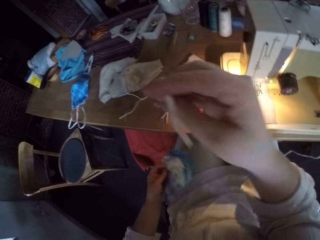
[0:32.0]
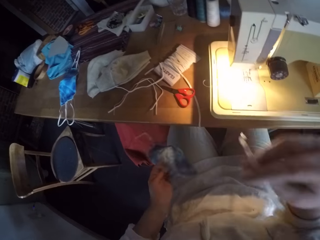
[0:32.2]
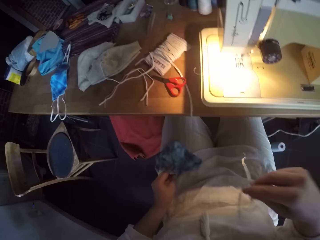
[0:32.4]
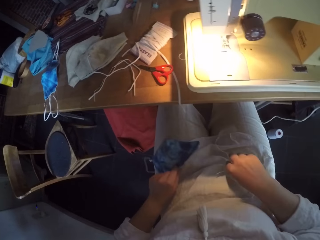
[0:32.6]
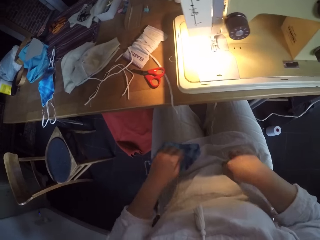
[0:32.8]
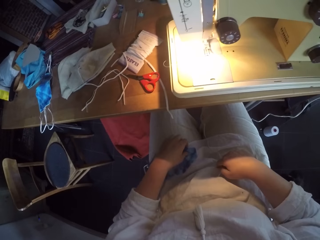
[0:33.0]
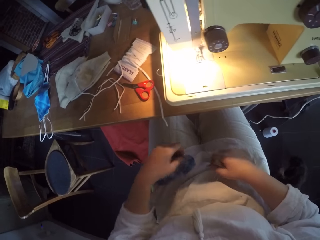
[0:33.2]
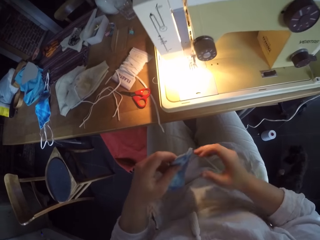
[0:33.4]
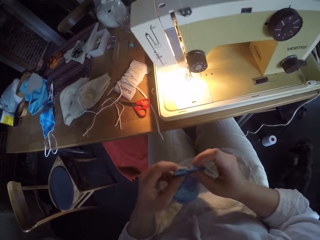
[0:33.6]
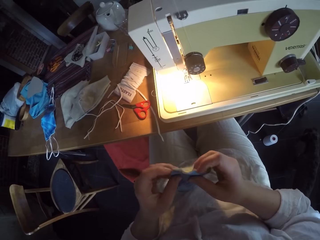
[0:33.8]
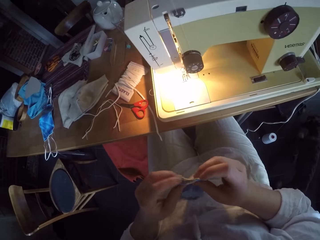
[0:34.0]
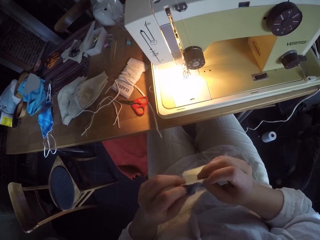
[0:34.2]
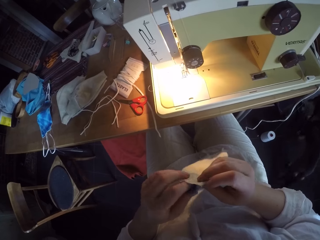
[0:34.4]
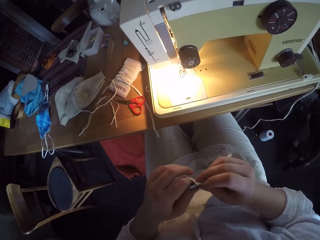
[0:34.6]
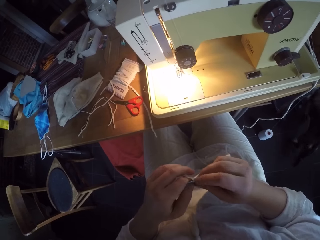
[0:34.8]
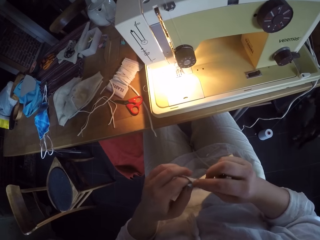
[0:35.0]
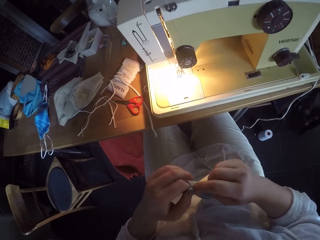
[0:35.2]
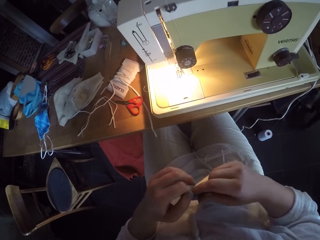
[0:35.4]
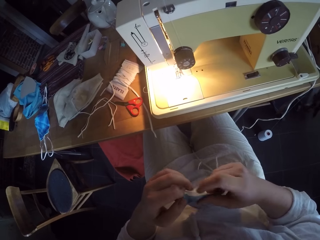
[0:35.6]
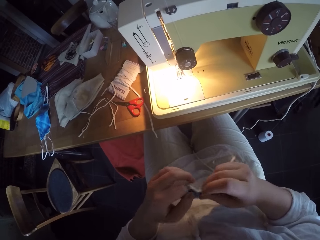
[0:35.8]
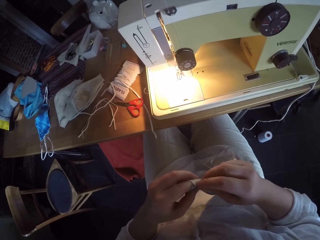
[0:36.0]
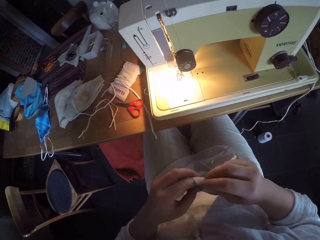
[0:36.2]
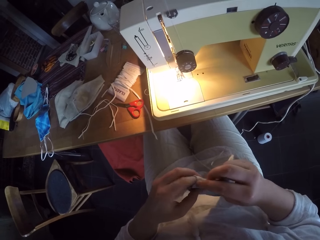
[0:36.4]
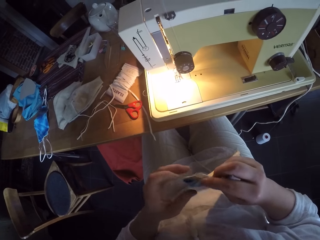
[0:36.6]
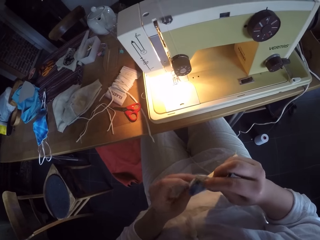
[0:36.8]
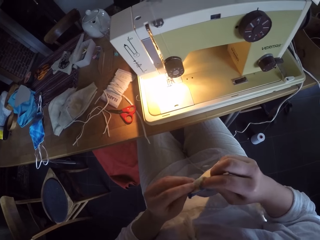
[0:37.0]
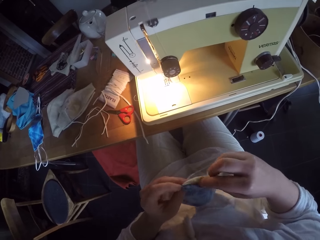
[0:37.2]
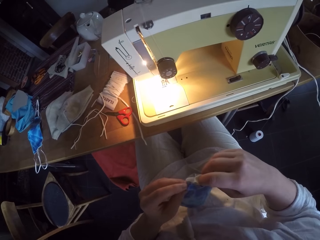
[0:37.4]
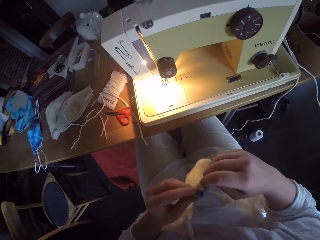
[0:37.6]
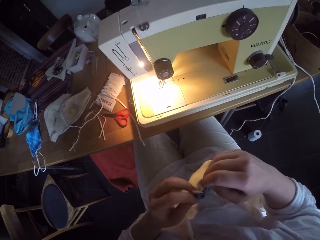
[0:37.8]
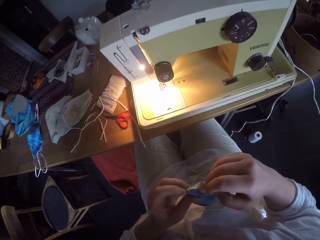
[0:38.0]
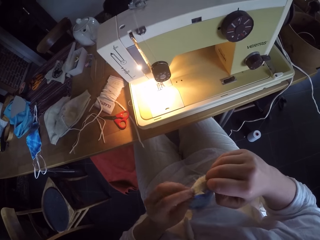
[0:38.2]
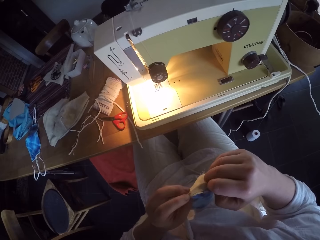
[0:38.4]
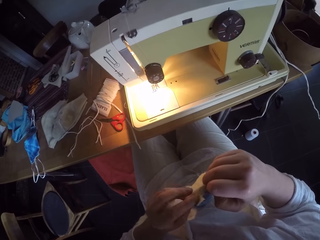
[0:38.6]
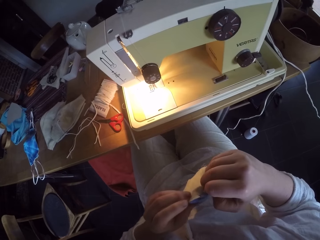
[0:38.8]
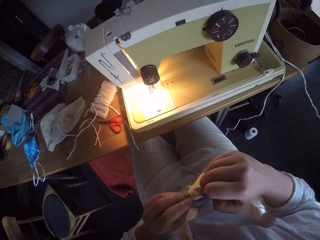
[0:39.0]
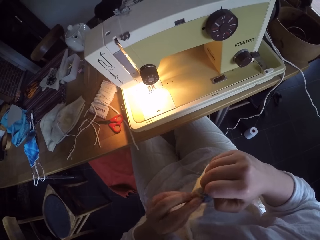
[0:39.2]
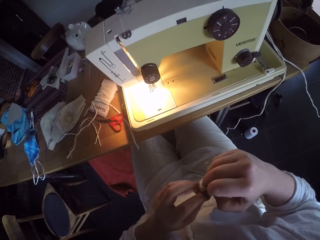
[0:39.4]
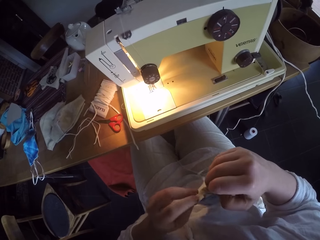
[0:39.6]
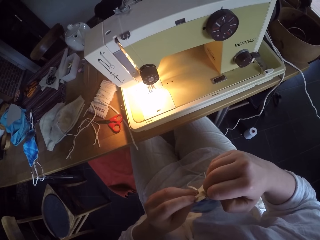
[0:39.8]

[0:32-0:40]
The camera wearer picks up another elastic on the table. She puts the piece of cloth on the table, puts the elastic on her lap, and adjusts the piece of cloth. She folds the end of a face mask.

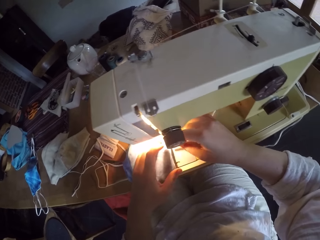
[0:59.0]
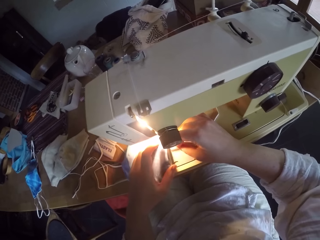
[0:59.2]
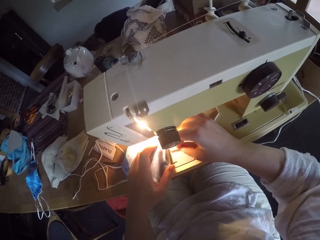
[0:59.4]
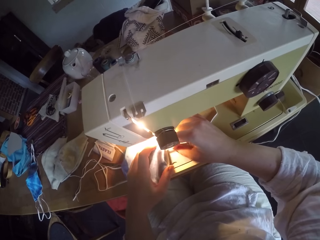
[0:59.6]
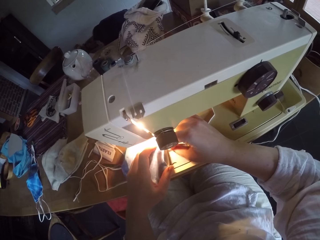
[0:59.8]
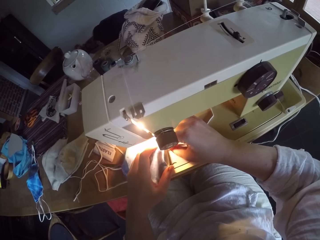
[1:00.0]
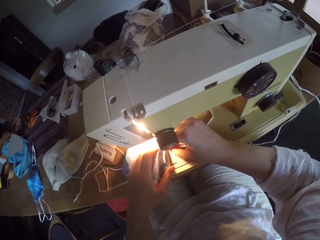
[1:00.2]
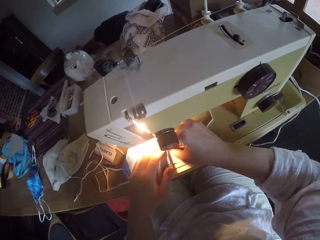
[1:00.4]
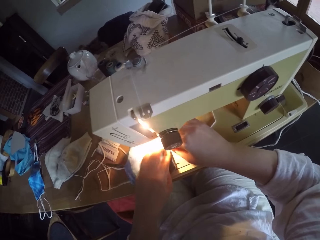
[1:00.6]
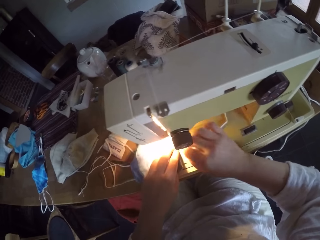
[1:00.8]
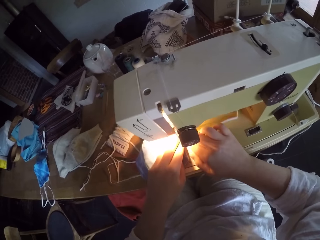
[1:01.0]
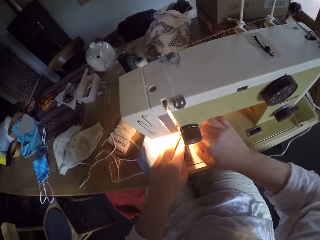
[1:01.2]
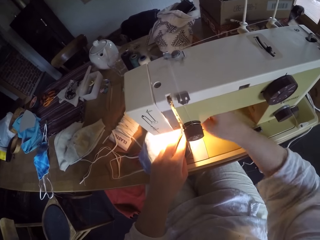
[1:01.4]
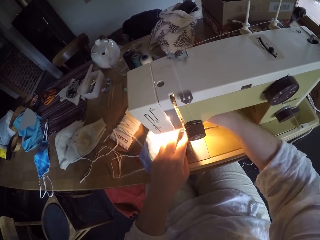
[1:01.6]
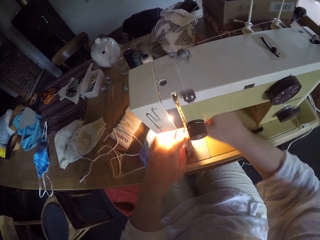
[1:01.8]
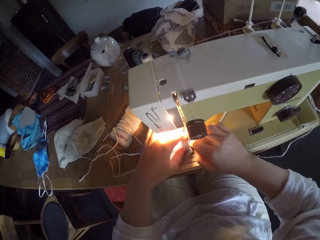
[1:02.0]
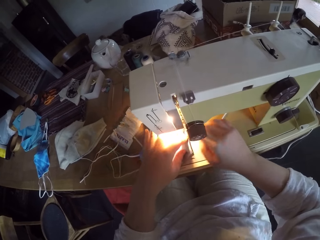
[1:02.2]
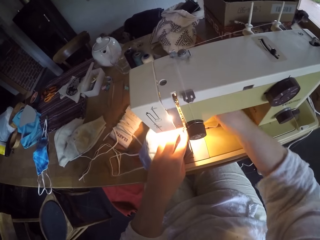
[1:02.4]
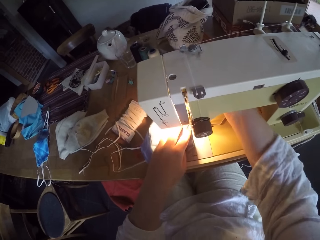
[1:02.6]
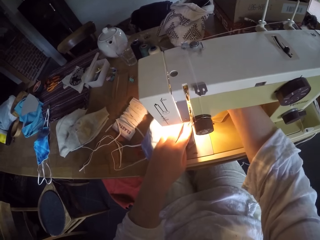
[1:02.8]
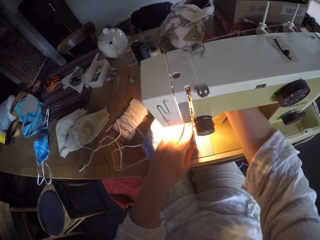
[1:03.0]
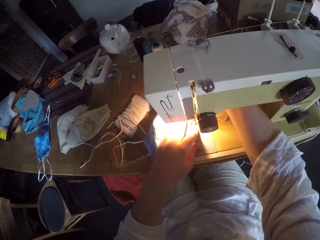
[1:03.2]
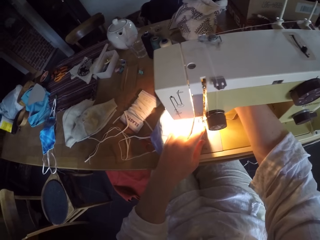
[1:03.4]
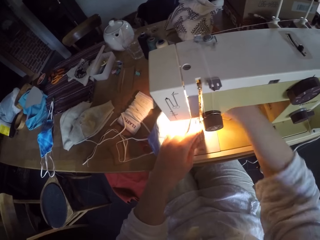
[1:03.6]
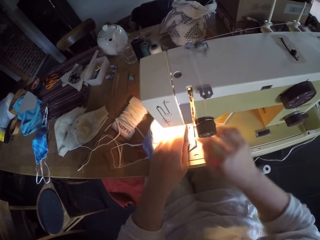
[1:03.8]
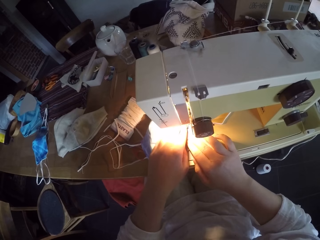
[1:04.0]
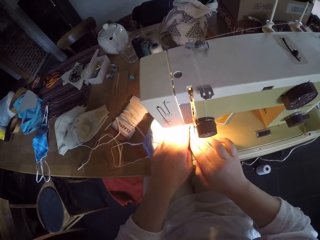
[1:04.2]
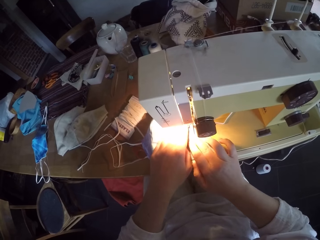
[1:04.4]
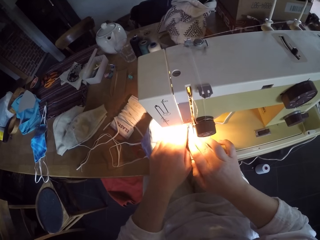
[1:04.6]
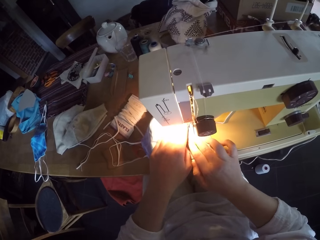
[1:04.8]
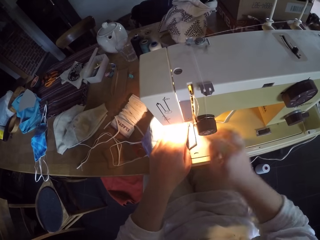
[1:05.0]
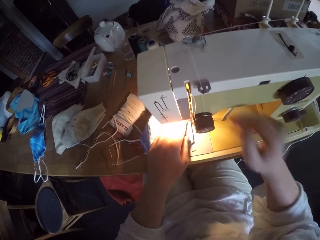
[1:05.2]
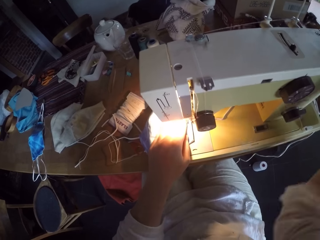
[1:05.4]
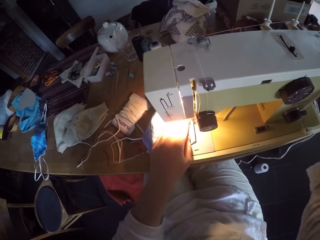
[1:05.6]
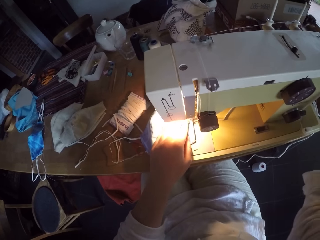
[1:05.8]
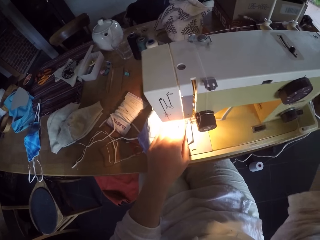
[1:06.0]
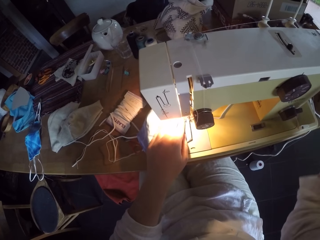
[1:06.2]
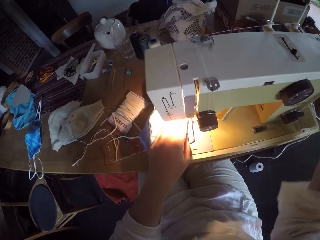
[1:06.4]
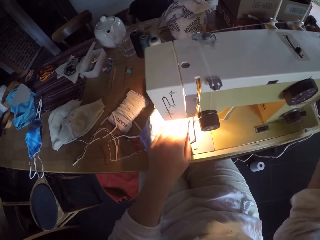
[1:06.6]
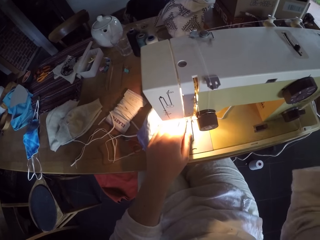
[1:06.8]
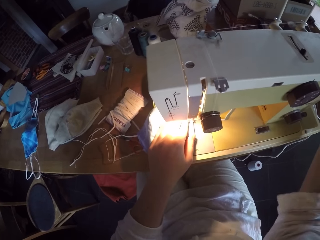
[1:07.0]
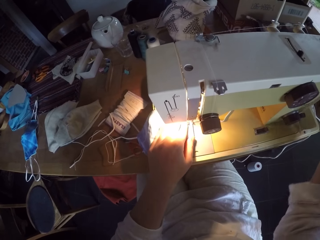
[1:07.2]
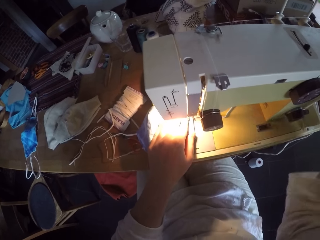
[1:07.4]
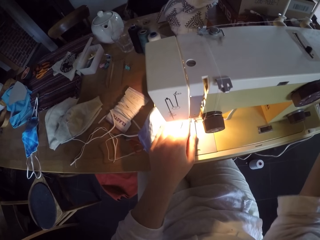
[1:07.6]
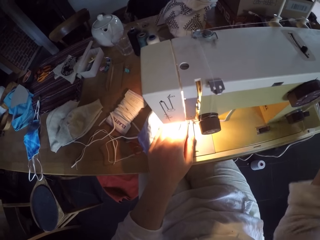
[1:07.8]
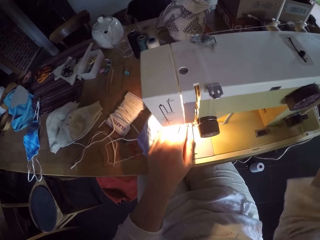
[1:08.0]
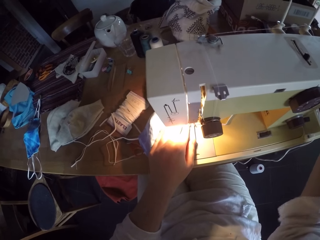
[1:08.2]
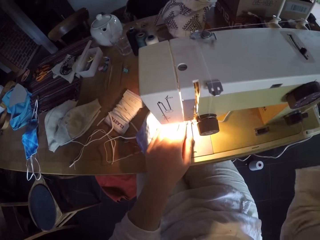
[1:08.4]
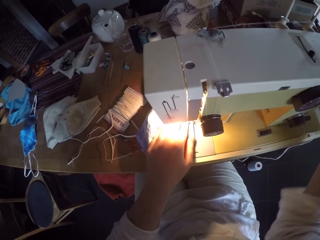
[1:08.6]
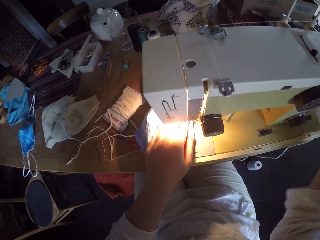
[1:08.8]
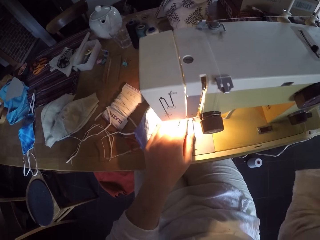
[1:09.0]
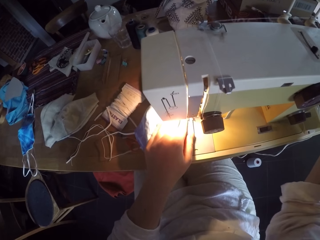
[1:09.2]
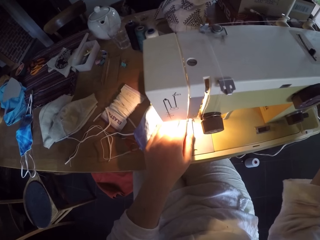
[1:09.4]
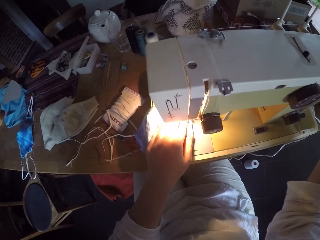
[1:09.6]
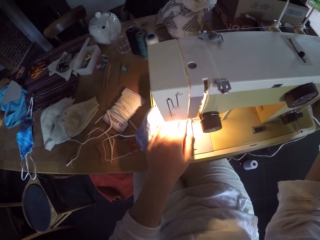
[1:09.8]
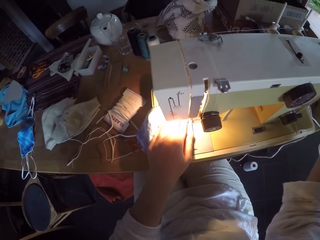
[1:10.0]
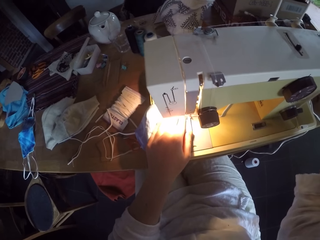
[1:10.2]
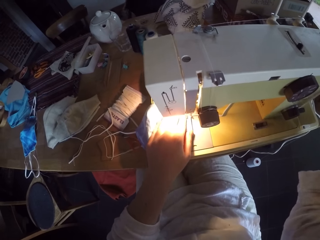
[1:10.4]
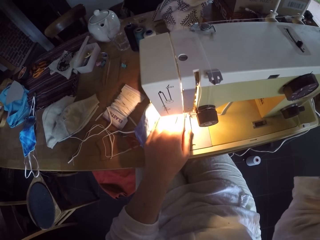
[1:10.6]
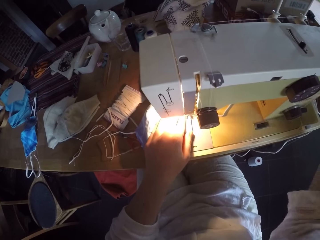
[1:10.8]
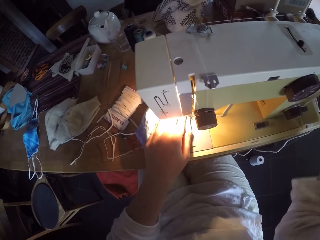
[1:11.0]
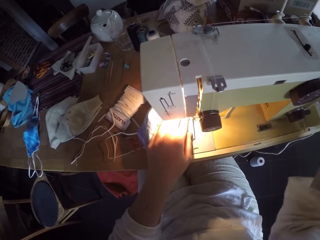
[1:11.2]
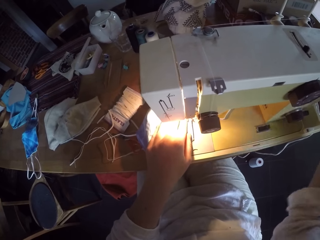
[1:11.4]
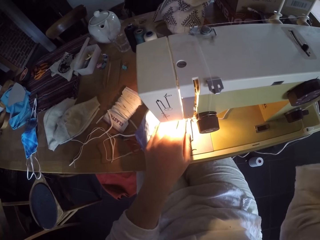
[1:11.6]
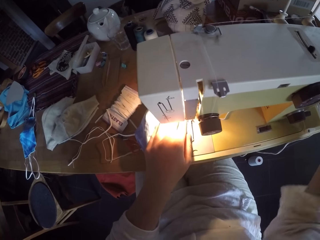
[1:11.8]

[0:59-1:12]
The camera wearer inserts the cord into the face mask or piece of cloth. They touch the sewing machine. They adjust the cloth on the sewing machine. They sew the cord into the face mask. They roll the sewing machine. They open the sewing machine.
